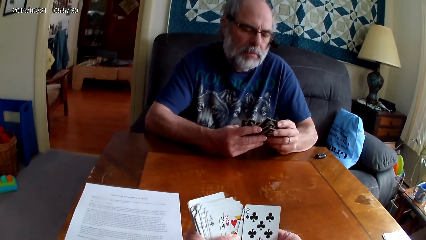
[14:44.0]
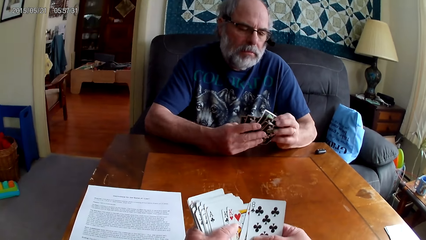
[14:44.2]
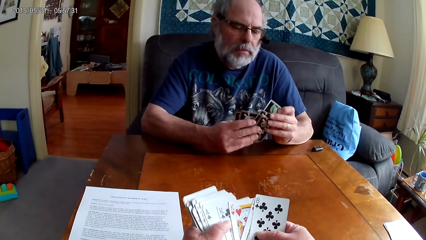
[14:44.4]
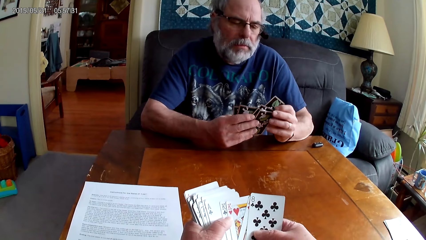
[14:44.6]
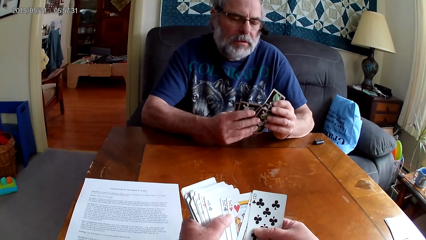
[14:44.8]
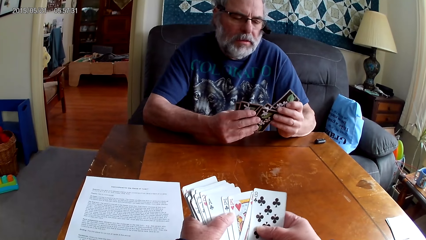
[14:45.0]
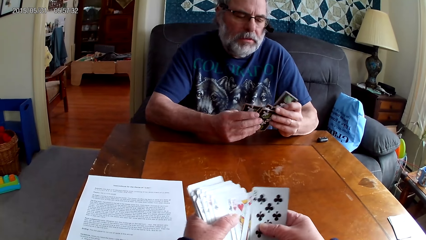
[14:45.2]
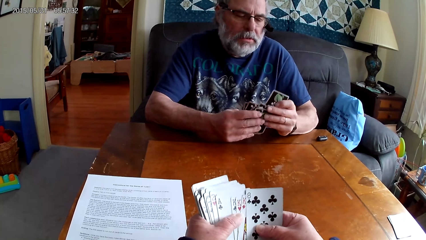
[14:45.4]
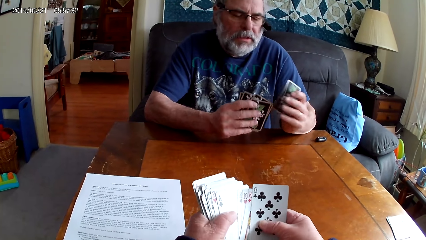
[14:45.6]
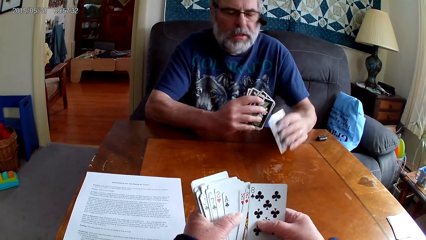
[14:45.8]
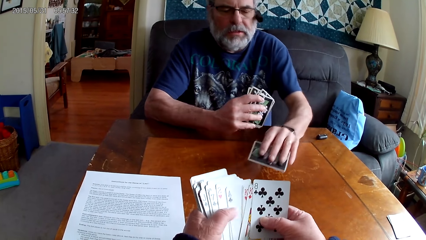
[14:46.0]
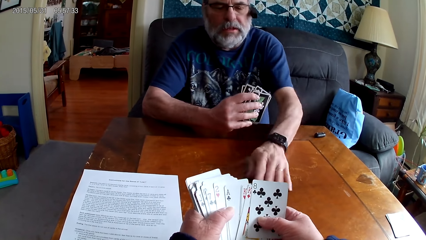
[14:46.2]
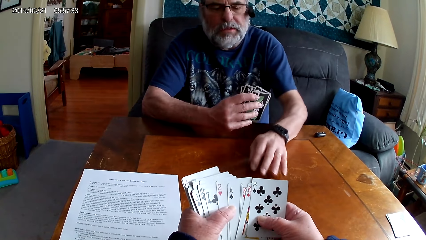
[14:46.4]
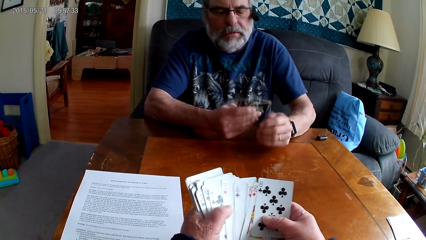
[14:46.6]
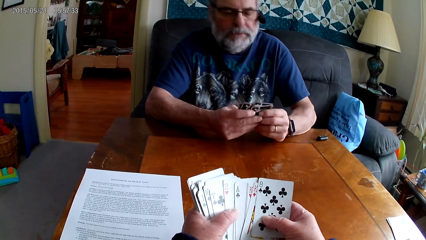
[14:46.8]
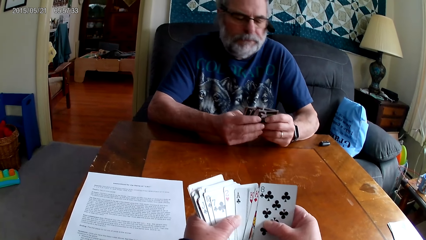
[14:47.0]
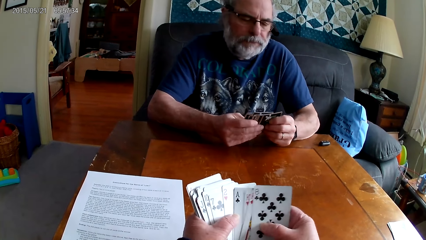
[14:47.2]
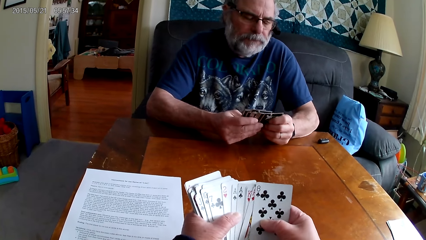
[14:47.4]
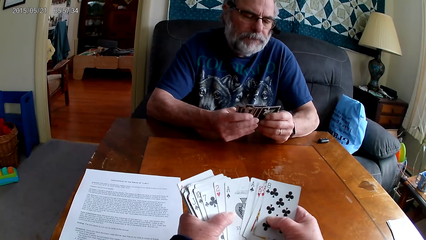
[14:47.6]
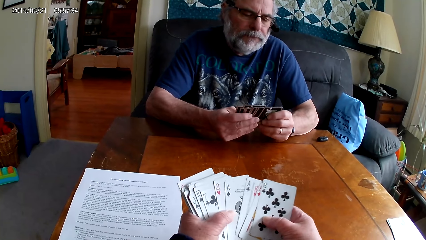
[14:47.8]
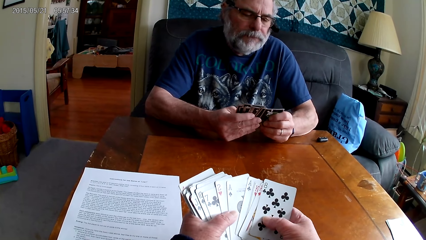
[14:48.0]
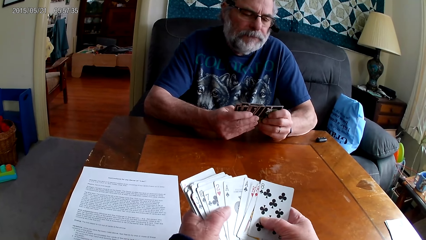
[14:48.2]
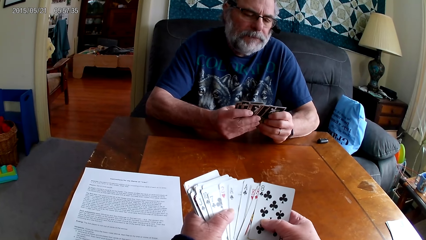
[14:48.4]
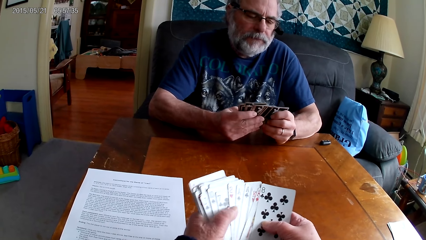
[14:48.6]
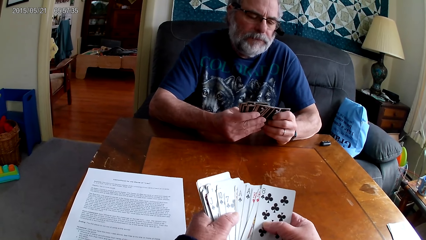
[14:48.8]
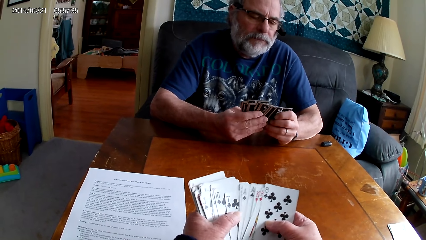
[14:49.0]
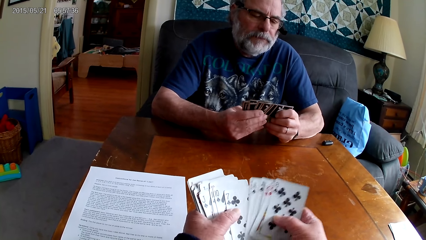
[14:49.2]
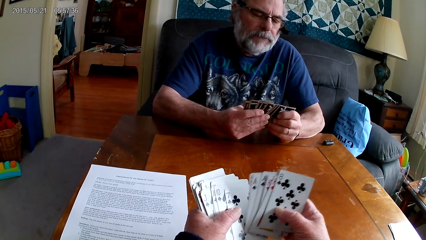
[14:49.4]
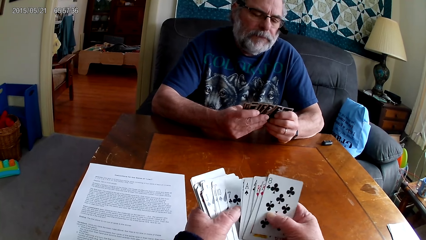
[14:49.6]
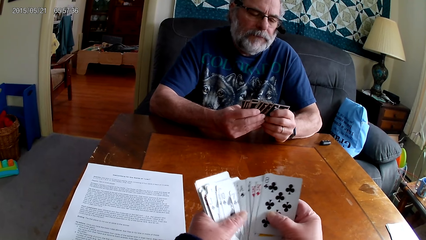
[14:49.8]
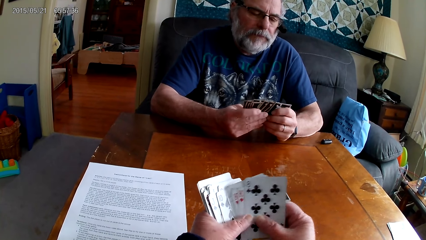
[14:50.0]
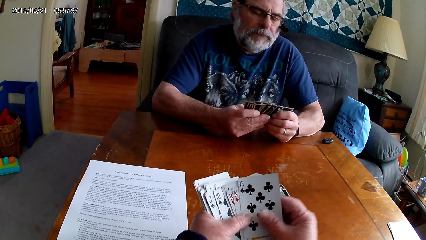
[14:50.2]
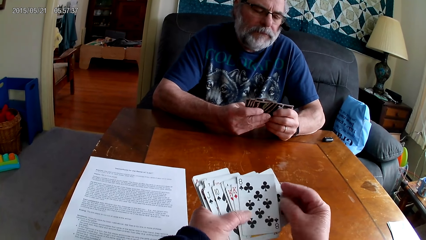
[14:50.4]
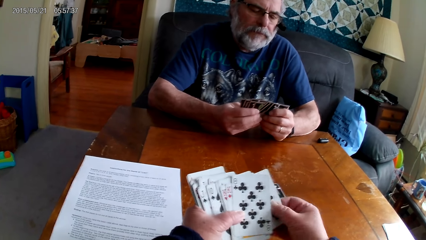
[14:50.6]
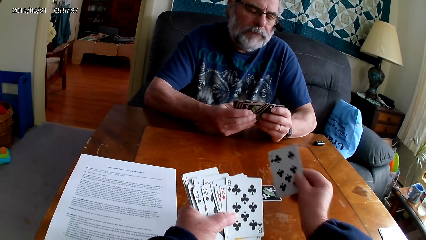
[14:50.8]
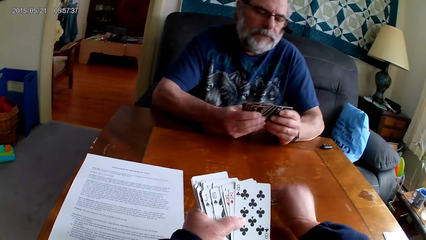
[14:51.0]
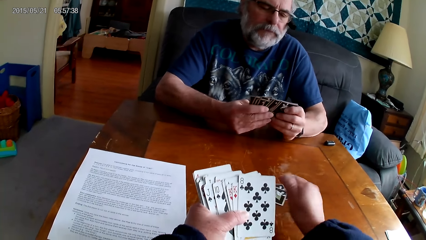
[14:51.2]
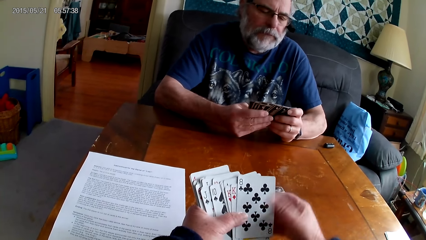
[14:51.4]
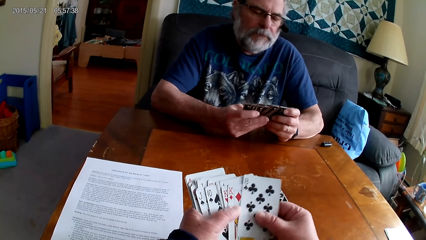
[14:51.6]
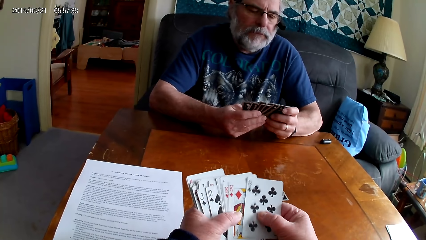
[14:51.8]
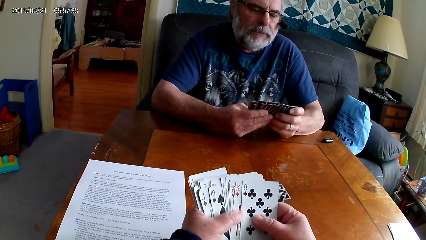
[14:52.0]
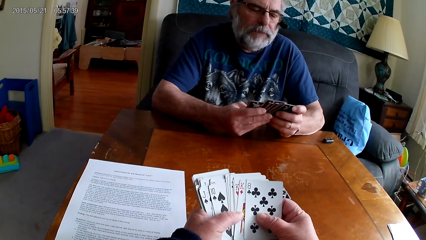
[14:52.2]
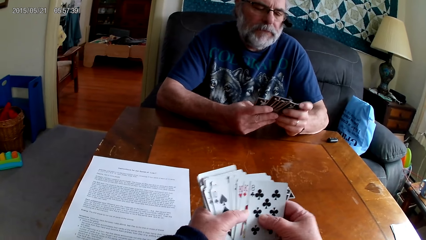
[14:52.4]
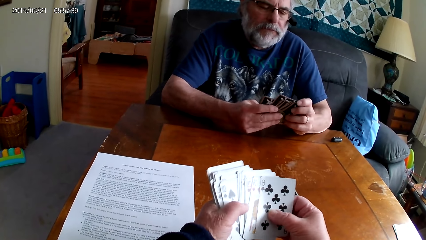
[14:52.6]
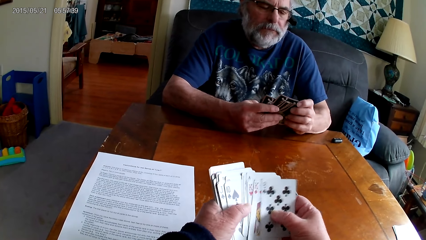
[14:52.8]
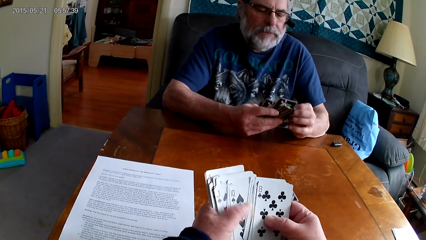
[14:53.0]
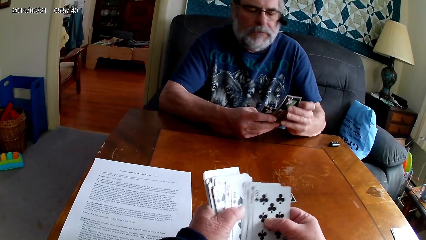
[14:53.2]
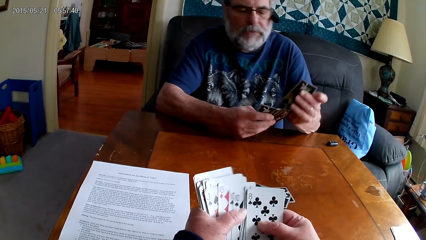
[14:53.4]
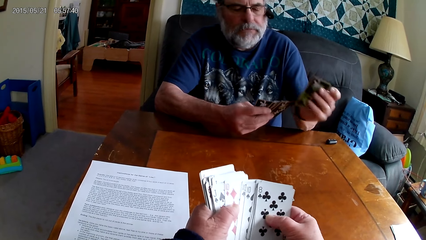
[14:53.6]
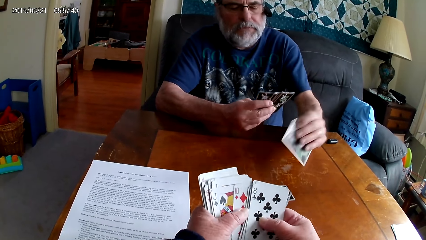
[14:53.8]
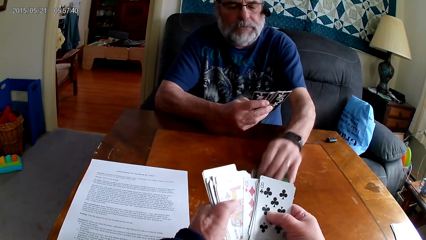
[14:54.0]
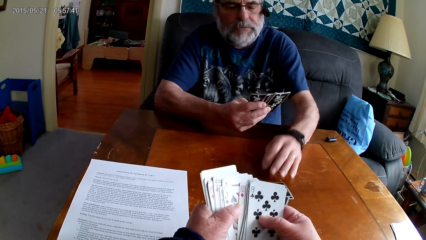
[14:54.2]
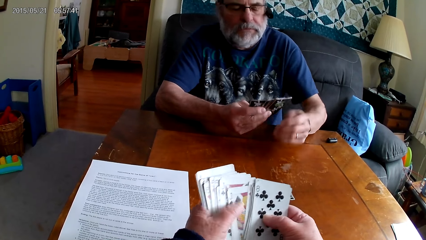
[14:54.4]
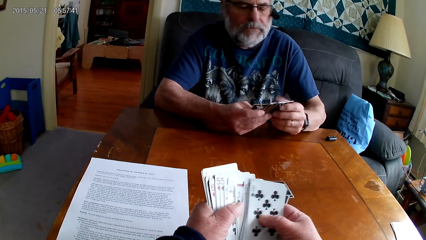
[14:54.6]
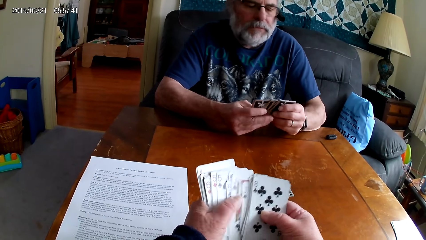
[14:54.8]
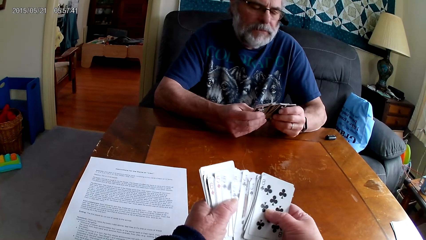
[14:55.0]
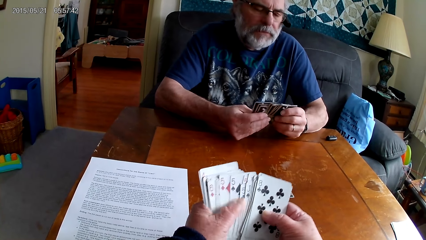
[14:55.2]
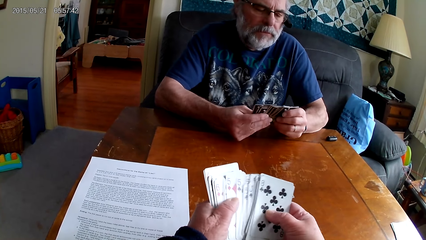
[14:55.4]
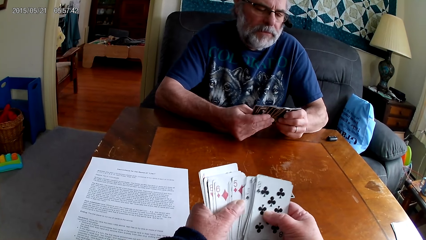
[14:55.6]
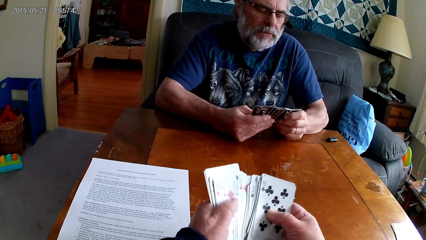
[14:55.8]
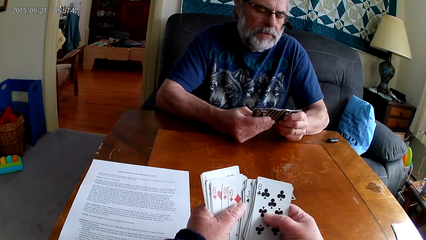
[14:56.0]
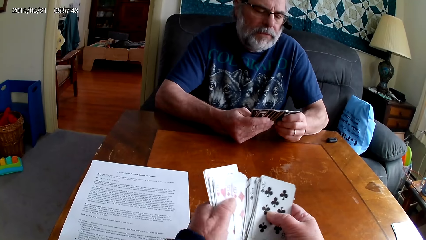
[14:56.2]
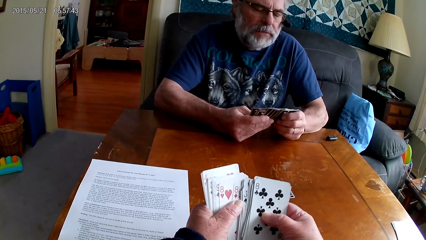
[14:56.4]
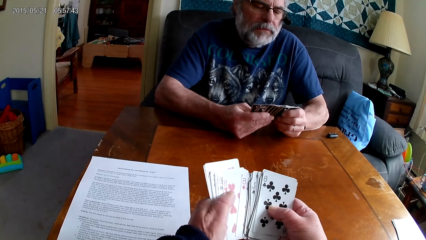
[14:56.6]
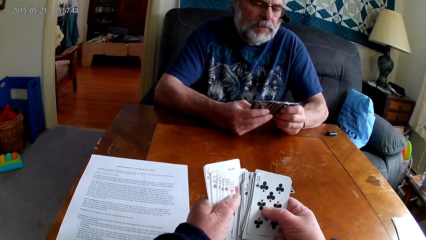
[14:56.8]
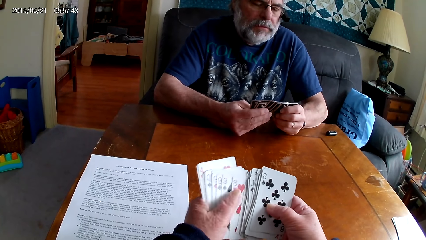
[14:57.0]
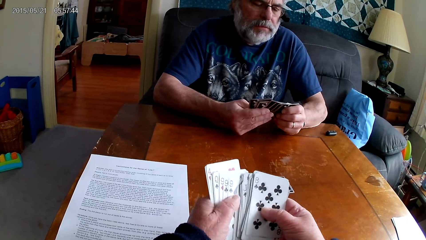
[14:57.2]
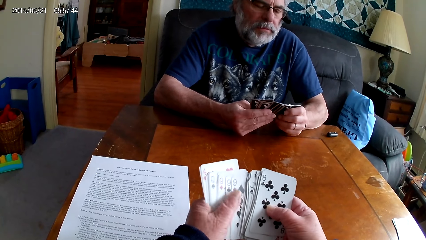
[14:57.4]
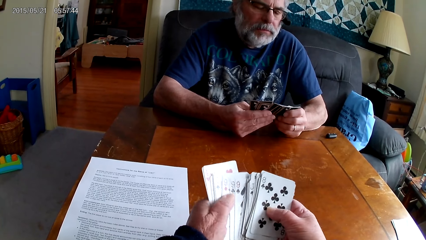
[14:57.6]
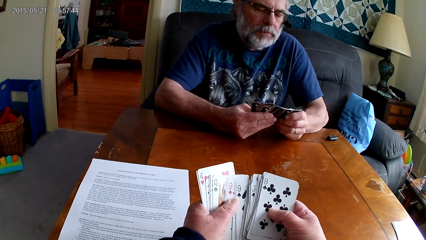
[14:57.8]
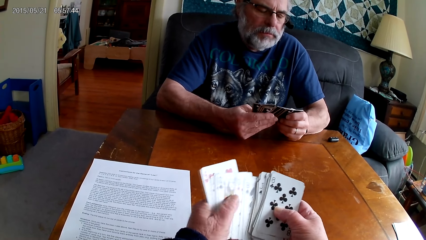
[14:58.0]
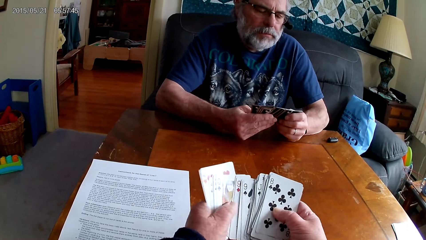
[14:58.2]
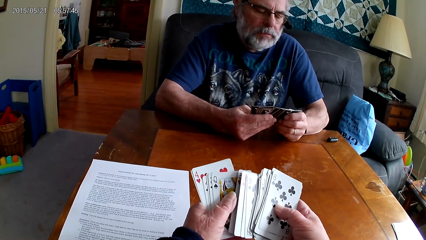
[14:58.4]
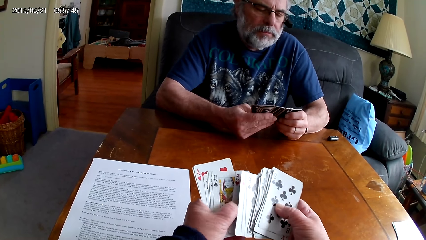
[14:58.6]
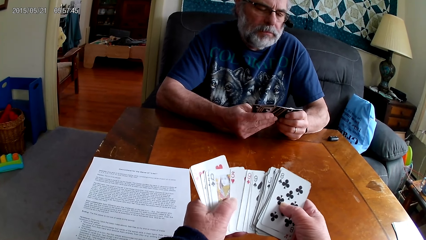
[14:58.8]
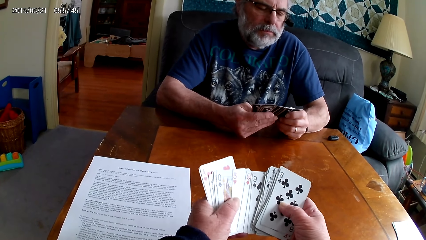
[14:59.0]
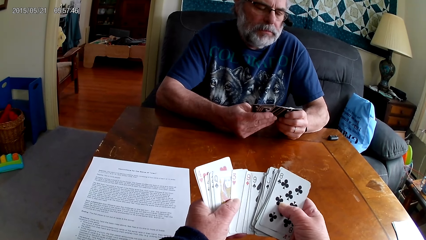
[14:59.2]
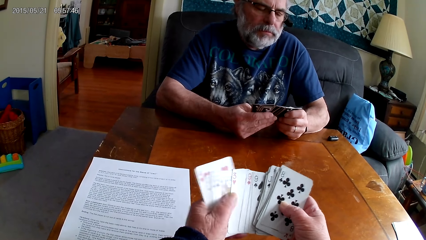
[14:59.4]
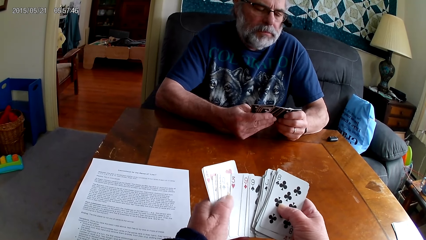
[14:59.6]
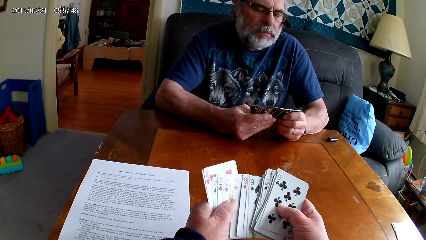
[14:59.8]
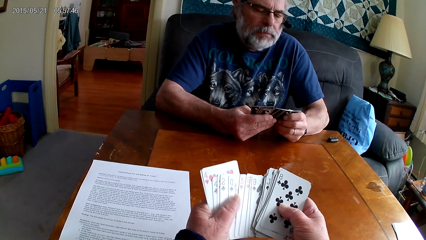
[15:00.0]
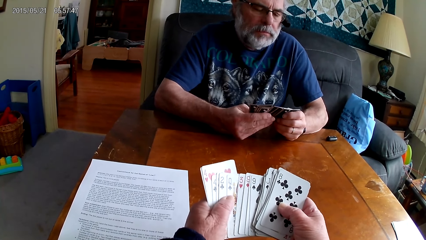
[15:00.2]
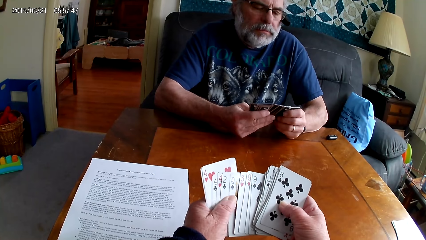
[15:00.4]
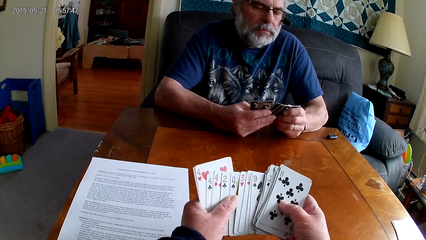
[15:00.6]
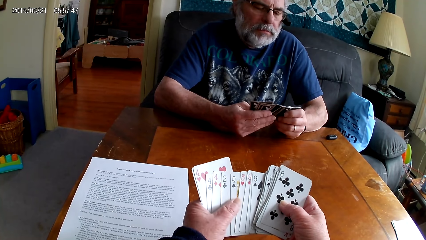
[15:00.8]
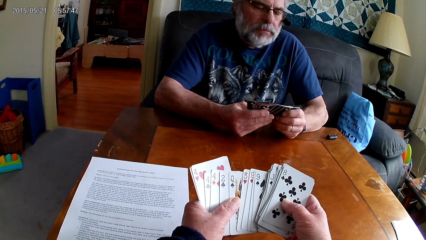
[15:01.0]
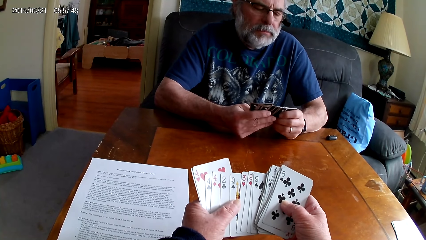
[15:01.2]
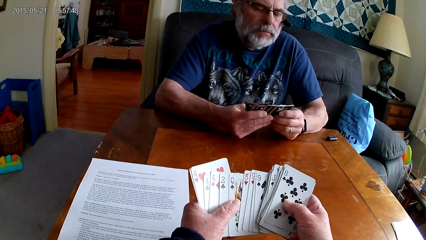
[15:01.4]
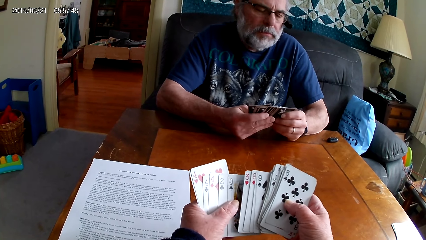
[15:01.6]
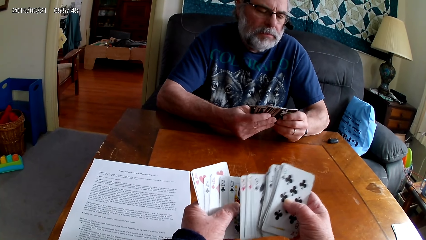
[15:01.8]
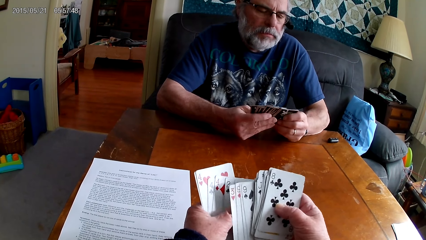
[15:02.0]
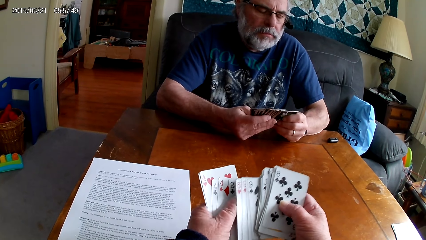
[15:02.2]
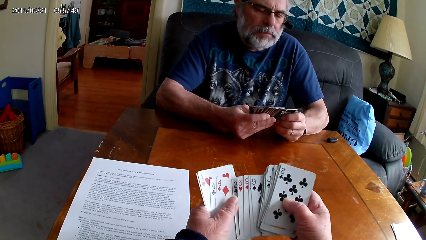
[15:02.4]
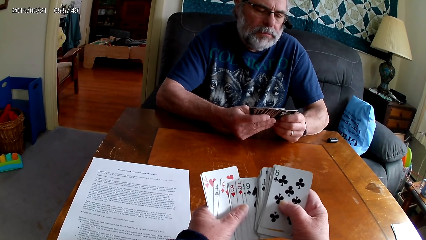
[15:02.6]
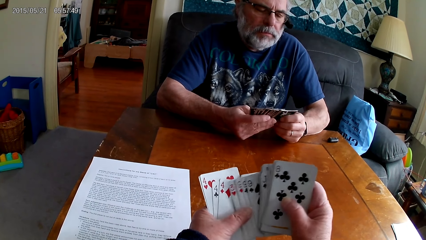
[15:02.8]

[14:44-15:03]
A man puts a card on the table. He arranges poker cards. The camera wearer arranges cards. They put a card on the table. They arrange the cards. The man puts a card on the table. The camera wearer arranges the cards.
